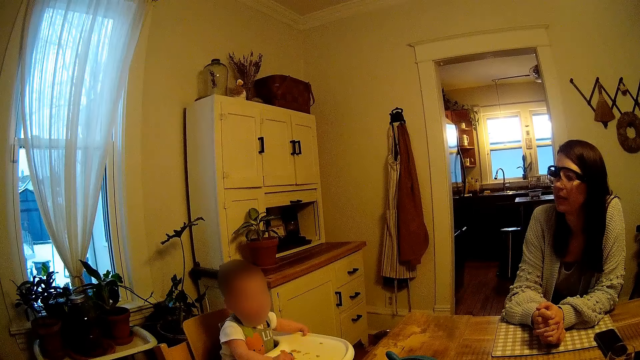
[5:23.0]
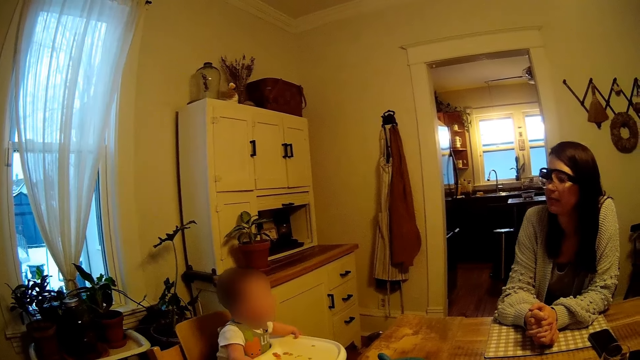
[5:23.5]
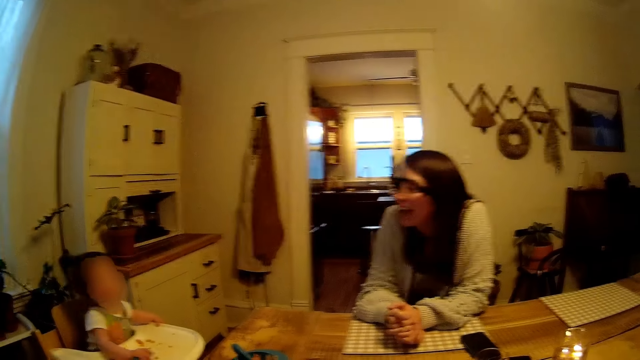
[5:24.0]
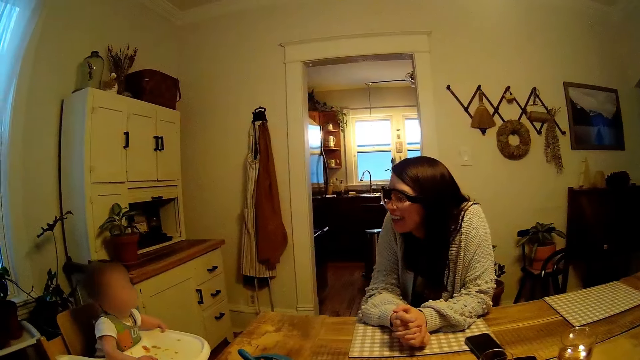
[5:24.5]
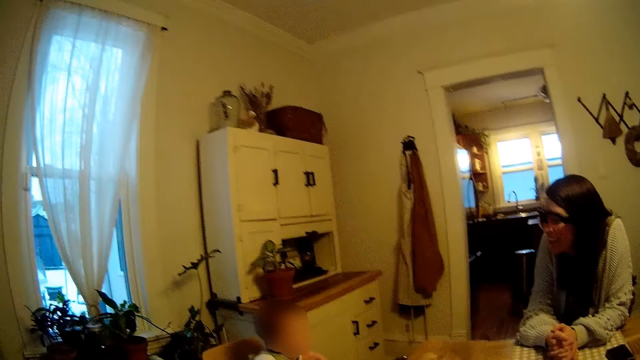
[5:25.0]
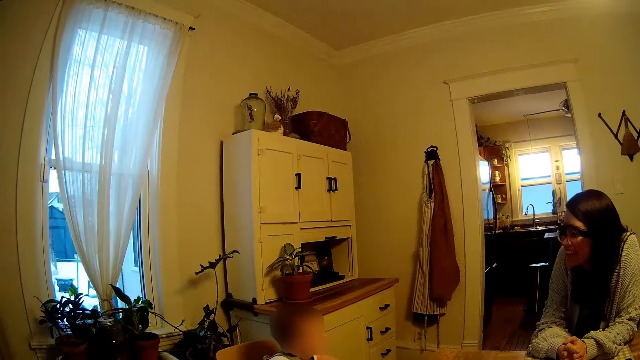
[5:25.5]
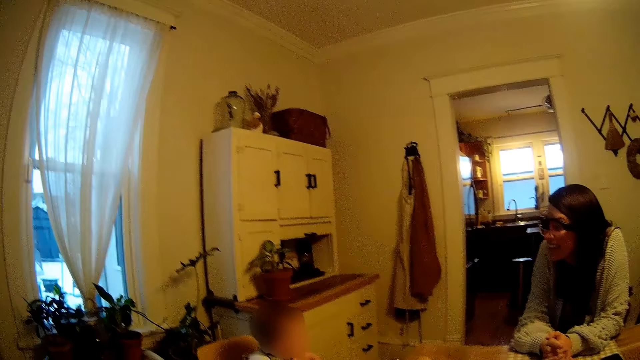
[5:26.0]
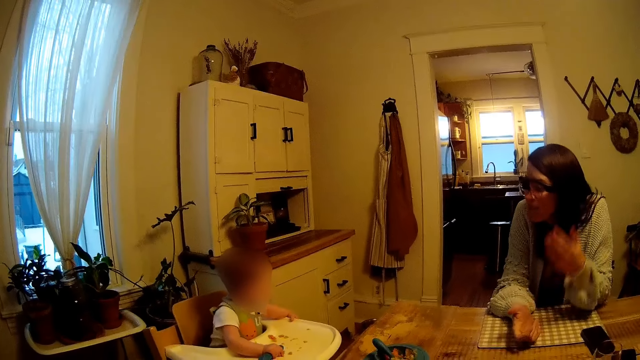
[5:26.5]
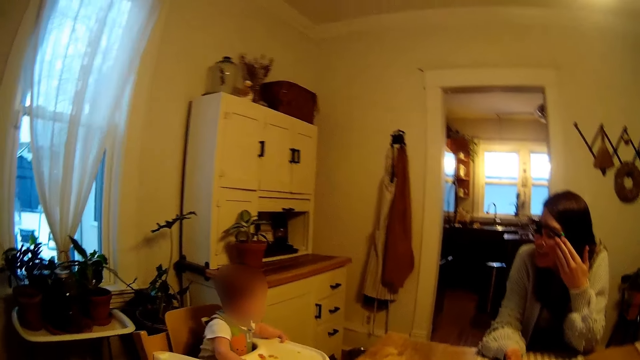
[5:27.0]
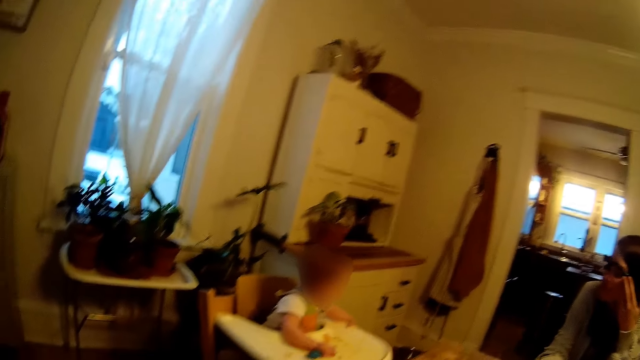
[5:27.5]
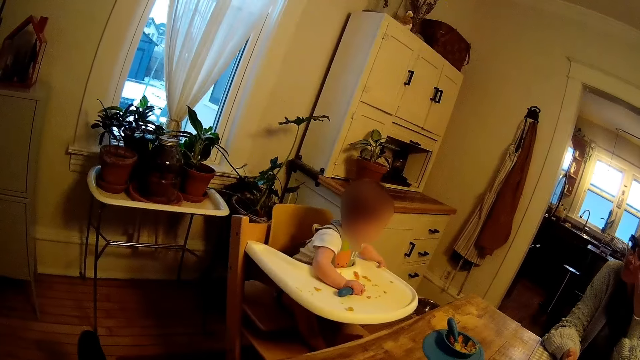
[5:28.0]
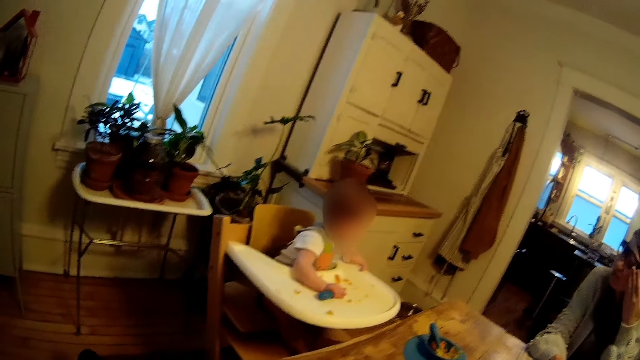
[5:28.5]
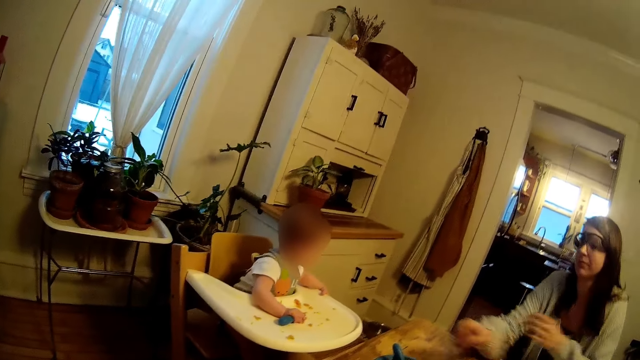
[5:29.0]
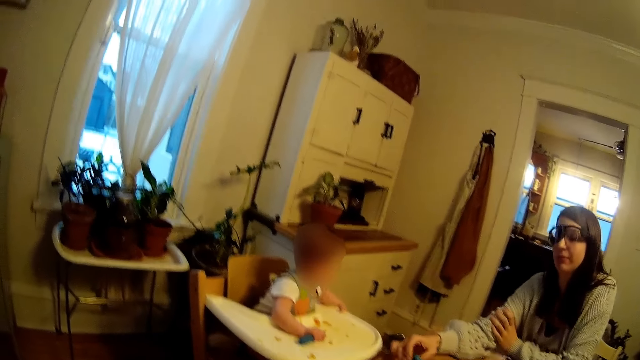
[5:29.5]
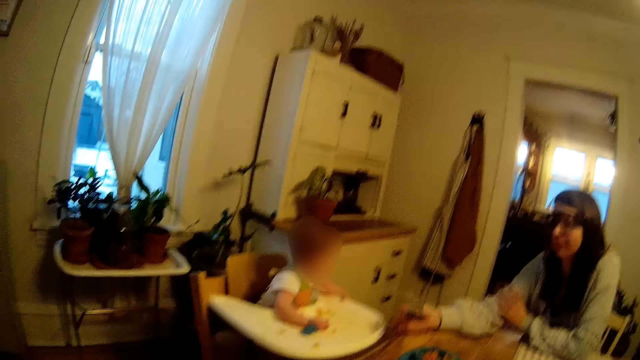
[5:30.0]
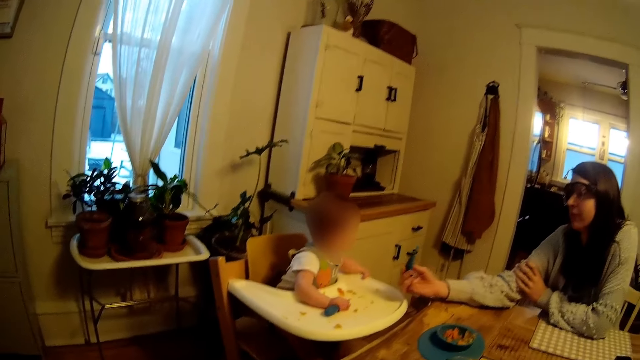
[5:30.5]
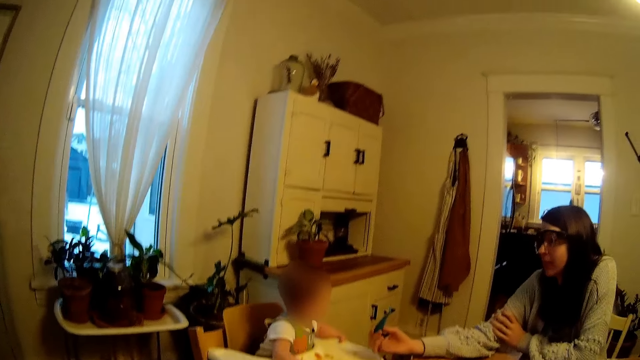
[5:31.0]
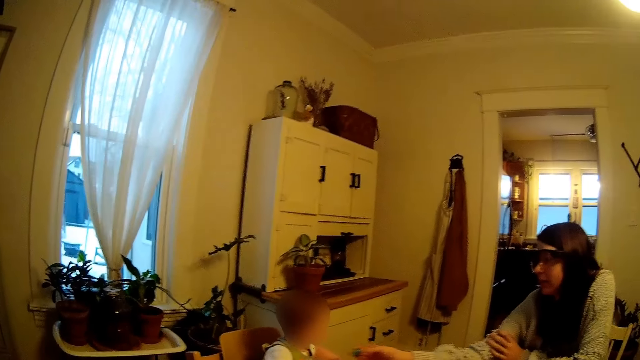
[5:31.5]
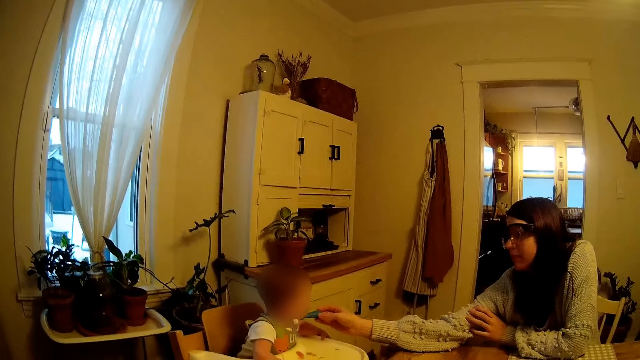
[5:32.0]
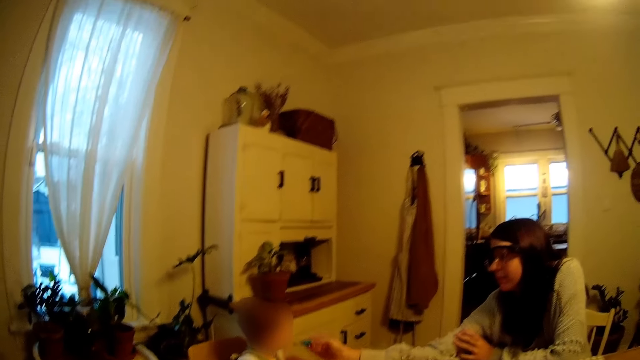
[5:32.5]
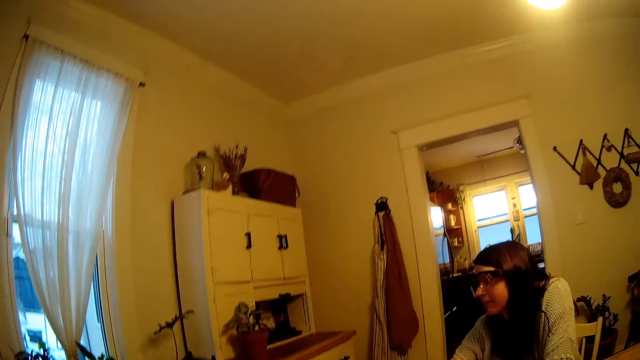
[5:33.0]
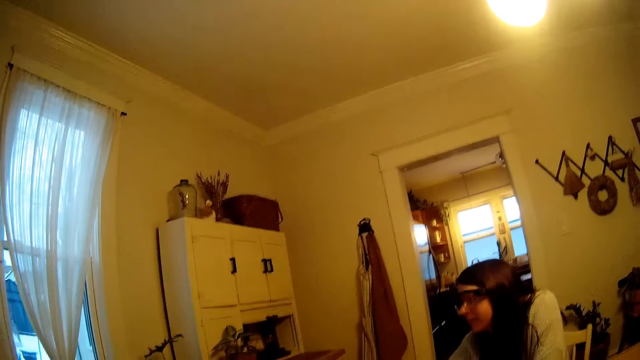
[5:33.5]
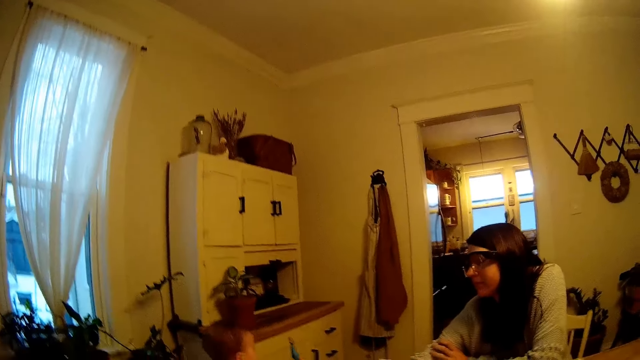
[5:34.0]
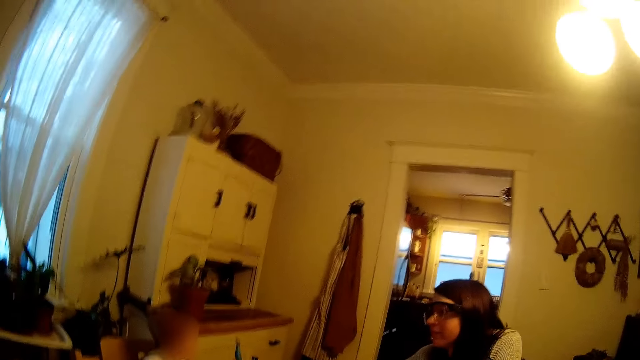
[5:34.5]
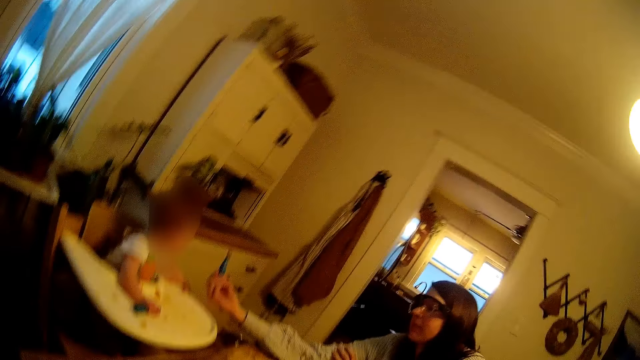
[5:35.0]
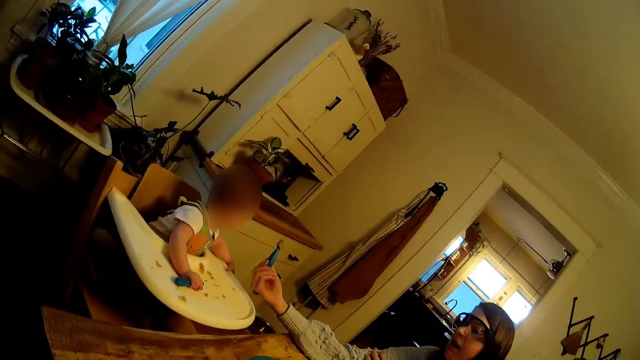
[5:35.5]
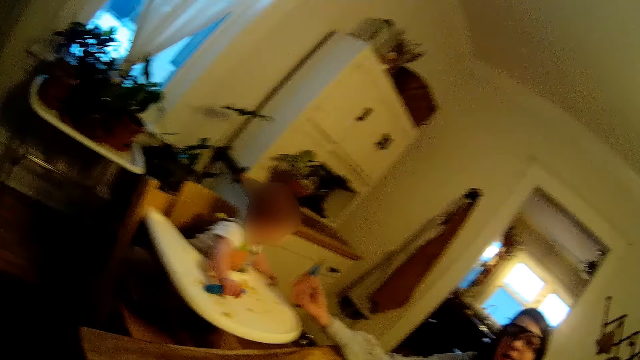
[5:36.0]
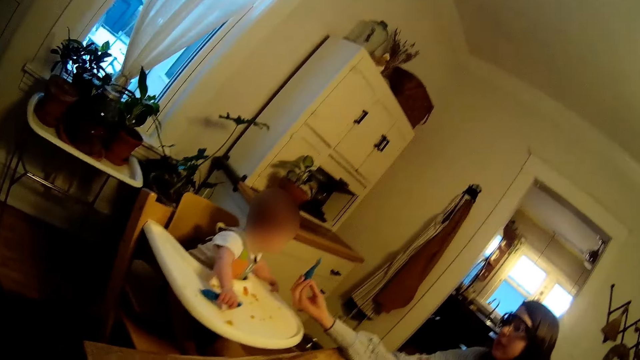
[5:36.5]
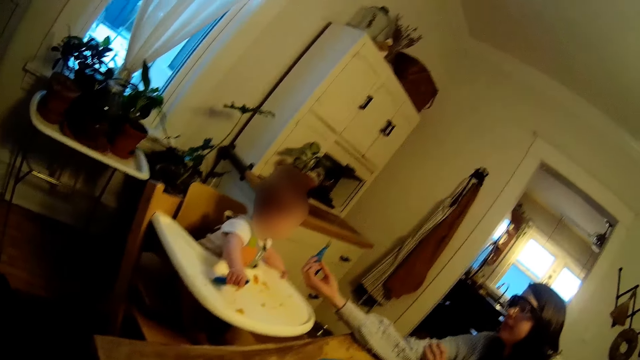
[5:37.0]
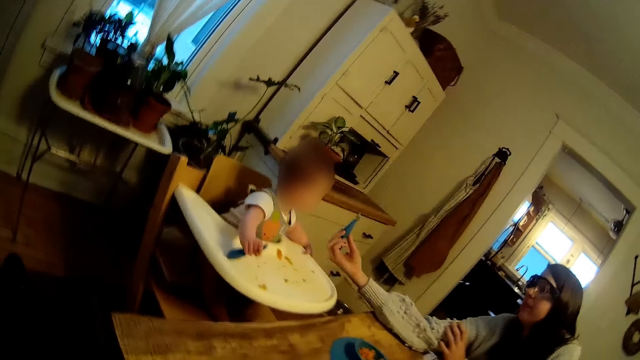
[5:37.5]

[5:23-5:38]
The baby holds the spoon on the table with her right hand. The camera wearer looks on. The woman talks to the baby. The woman touches her face with her left hand. The woman removes her left hand from her face. The woman touches the spoon on the table with her right hand. The woman picks up the spoon on the table with her right hand. The camera wearer talks. The woman feeds the baby with a spoon of cereal in her right hand. The woman holds the spoon with cereal in her right hand. The baby holds the spoon with cereal in her right hand on the table.

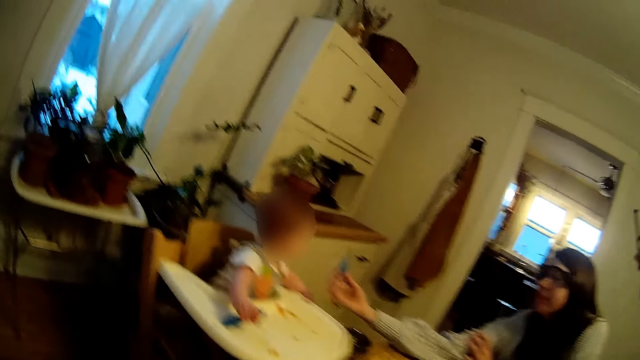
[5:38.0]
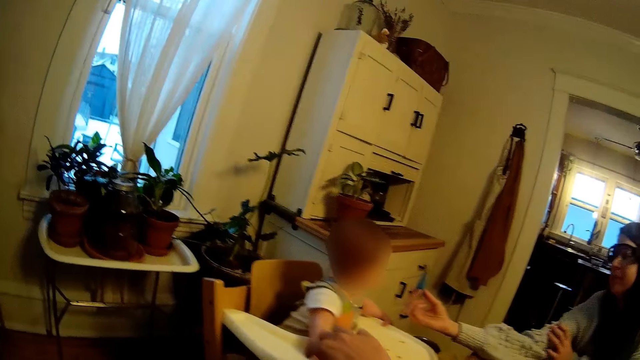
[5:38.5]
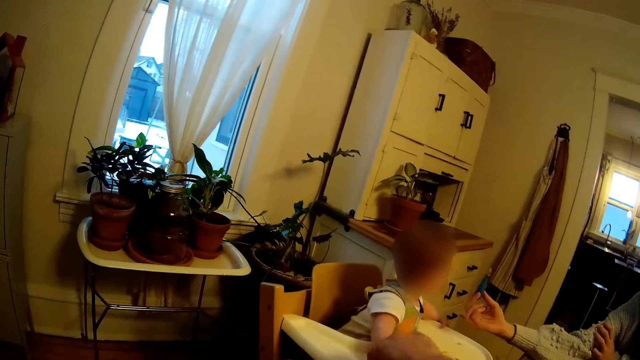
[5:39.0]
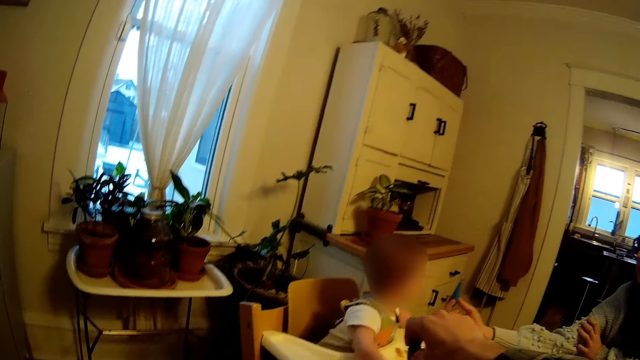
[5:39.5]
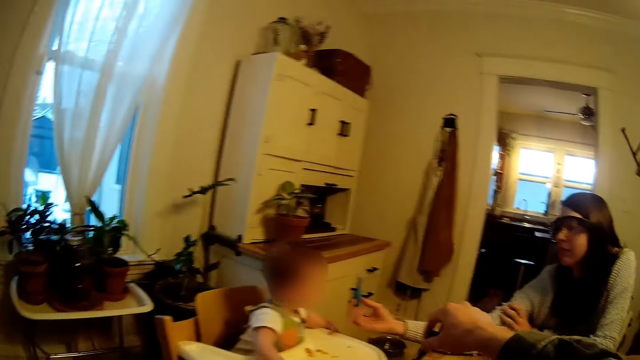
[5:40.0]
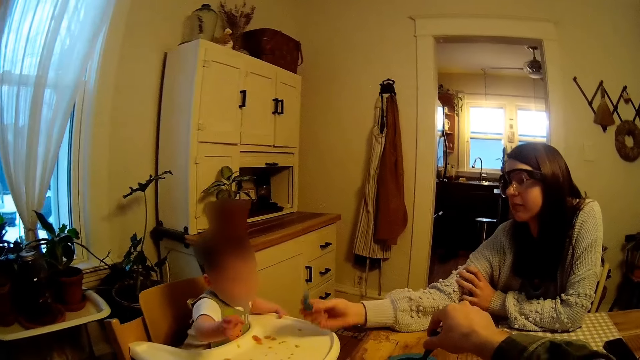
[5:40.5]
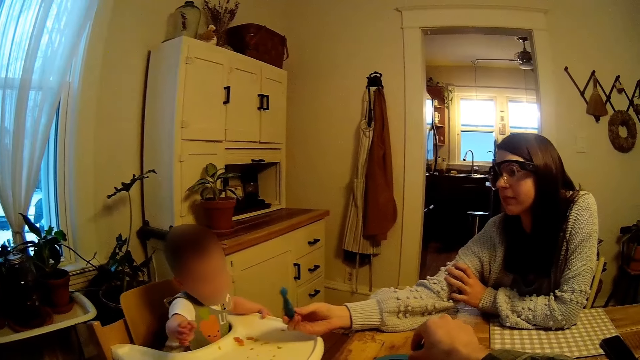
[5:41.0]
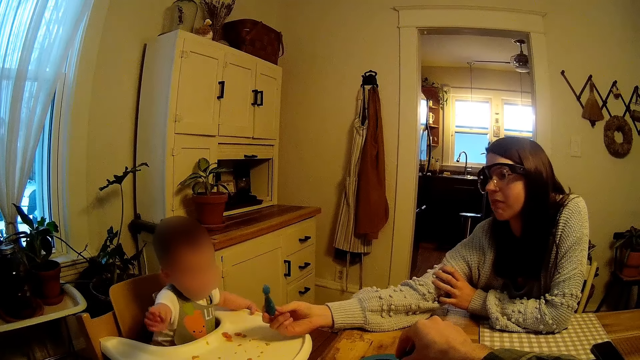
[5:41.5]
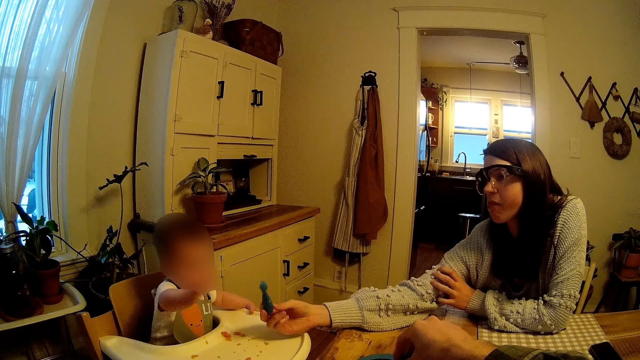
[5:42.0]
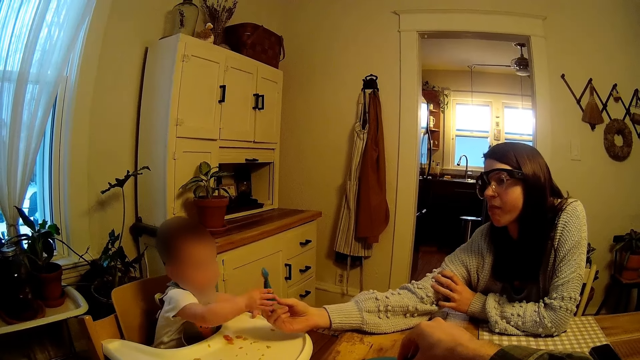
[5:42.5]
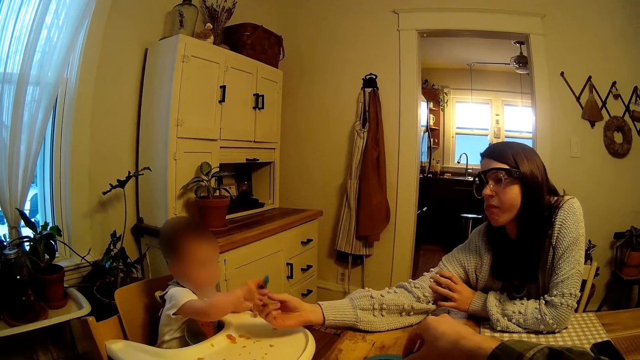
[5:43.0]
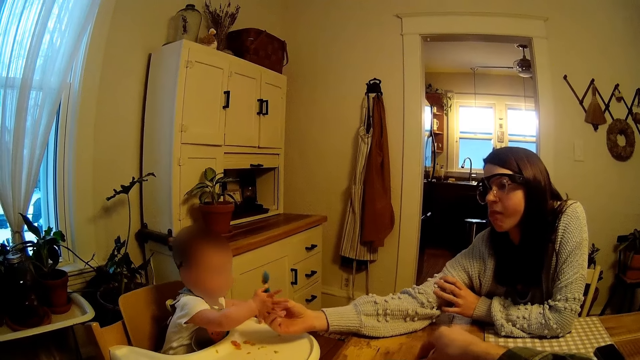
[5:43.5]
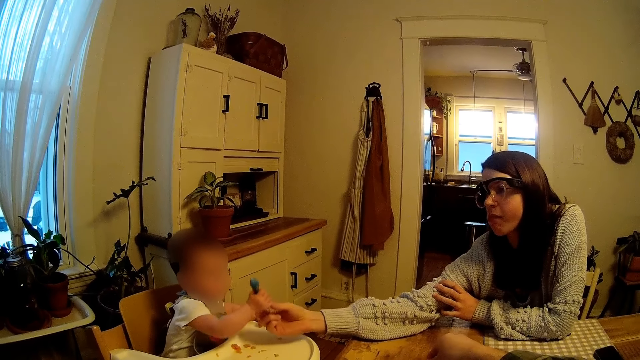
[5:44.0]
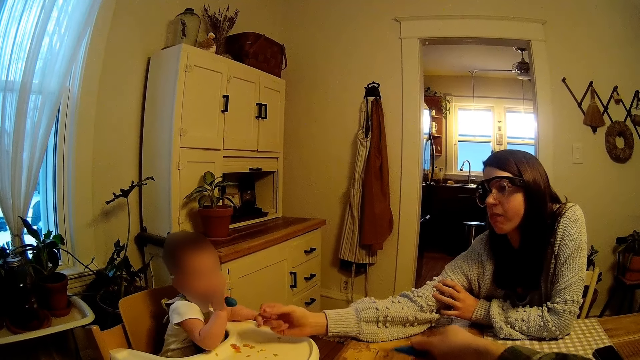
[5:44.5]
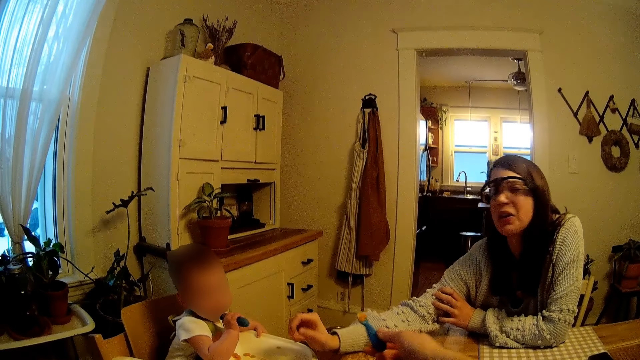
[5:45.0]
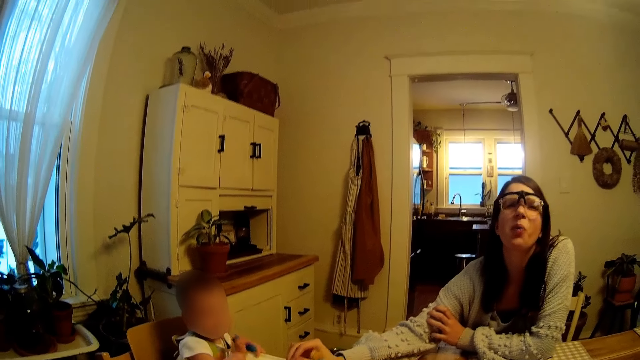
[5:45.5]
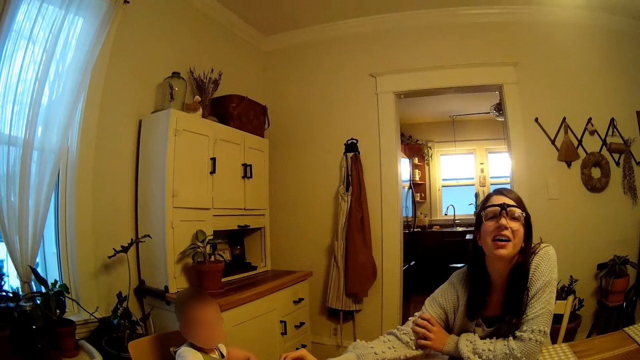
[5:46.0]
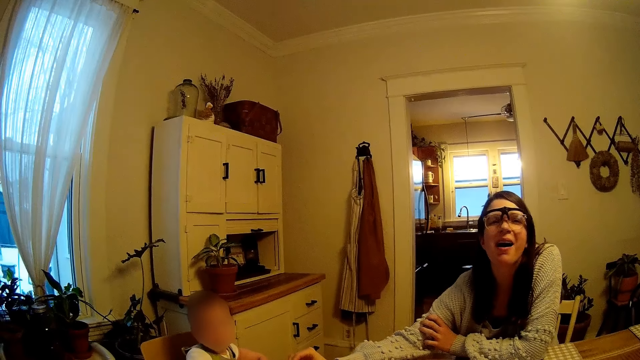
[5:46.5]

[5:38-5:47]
The camera wearer collects the spoon from the baby with his right hand. The baby collects the spoon with cereal in her right hand from the woman. The baby puts the spoon with cereal in her mouth with her right hand. The camera wearer holds the spoon with cereal in his right hand.
